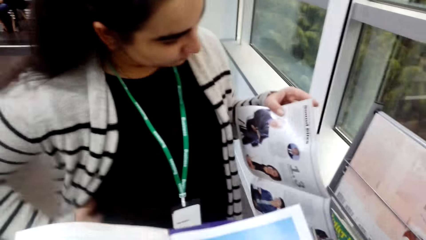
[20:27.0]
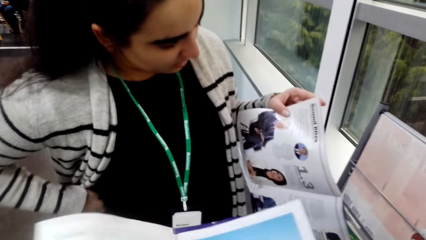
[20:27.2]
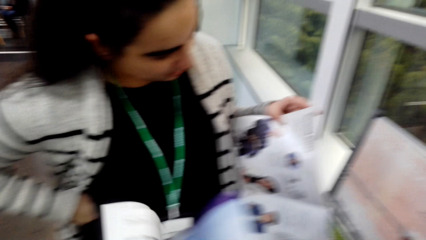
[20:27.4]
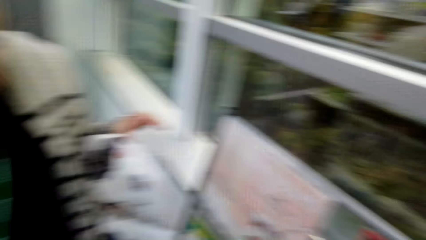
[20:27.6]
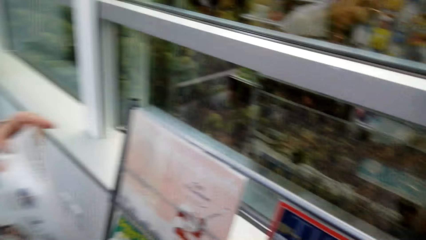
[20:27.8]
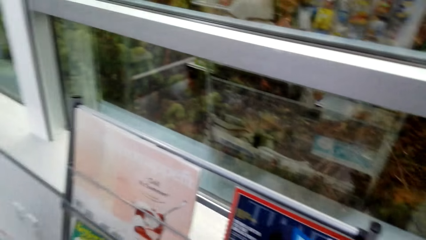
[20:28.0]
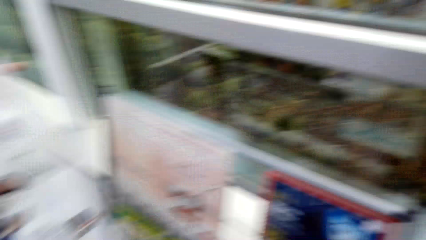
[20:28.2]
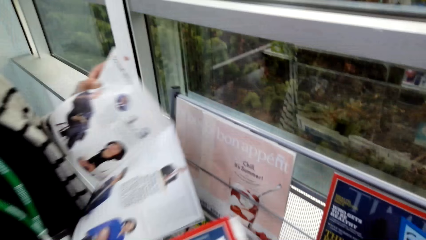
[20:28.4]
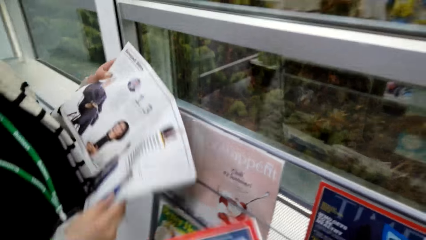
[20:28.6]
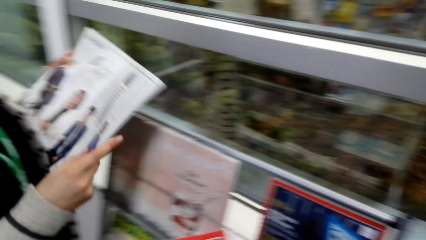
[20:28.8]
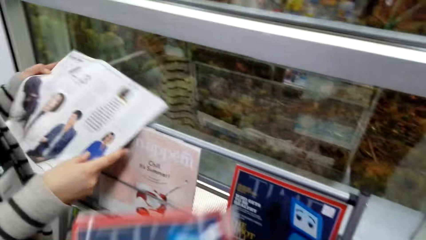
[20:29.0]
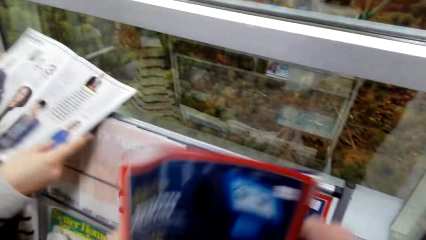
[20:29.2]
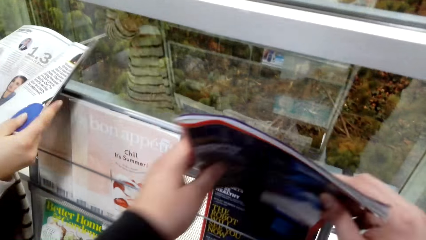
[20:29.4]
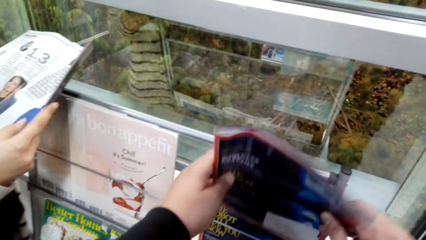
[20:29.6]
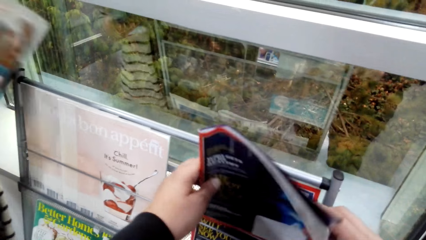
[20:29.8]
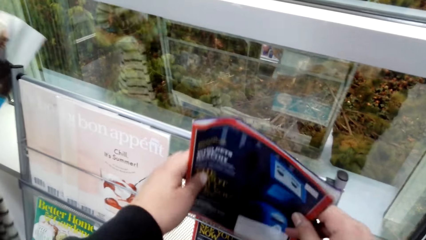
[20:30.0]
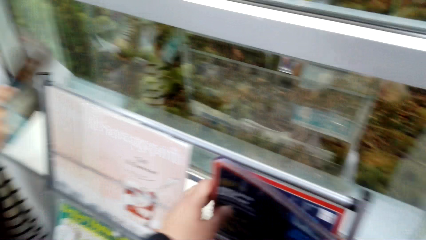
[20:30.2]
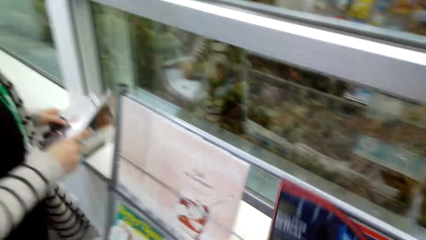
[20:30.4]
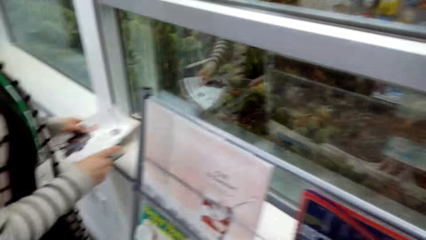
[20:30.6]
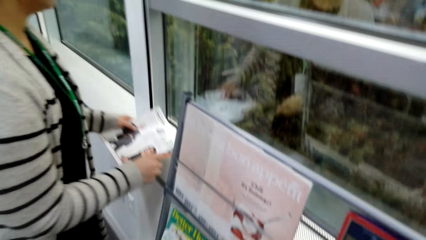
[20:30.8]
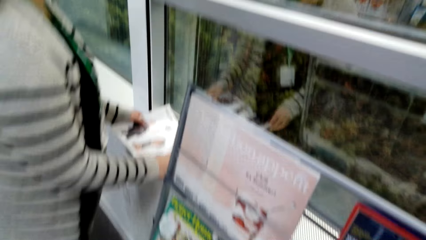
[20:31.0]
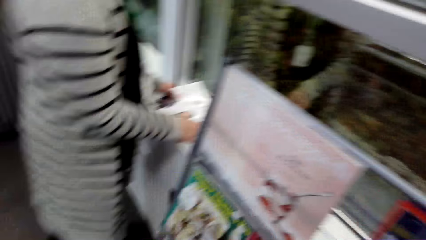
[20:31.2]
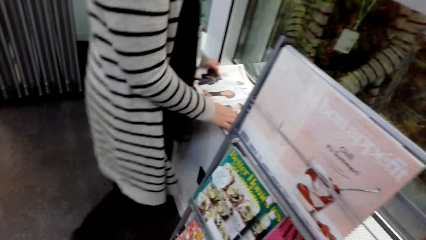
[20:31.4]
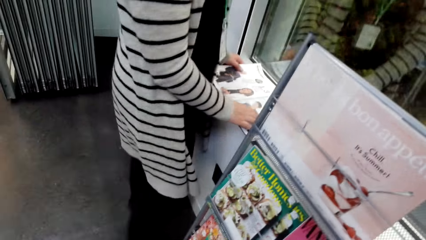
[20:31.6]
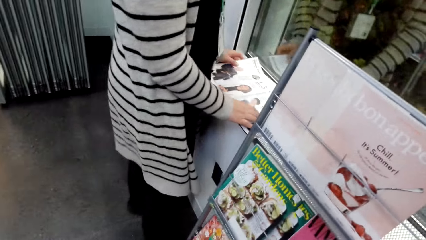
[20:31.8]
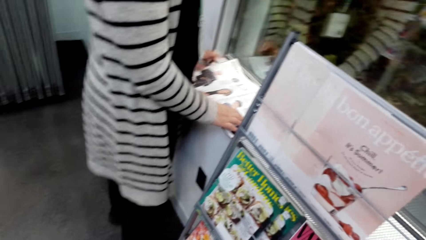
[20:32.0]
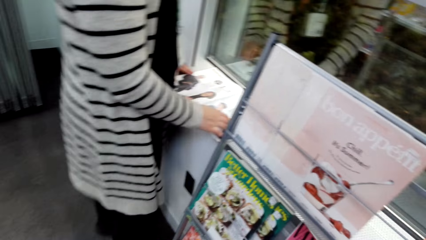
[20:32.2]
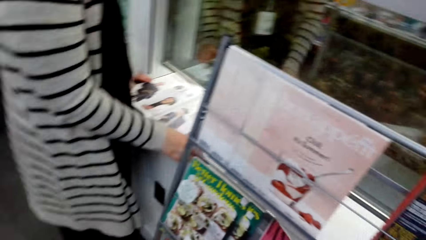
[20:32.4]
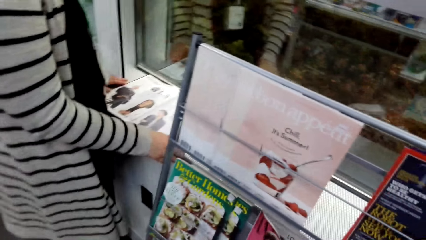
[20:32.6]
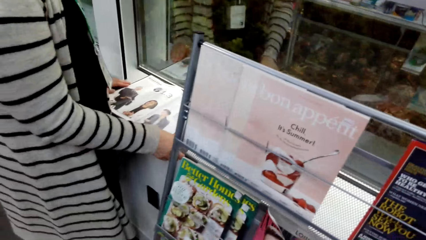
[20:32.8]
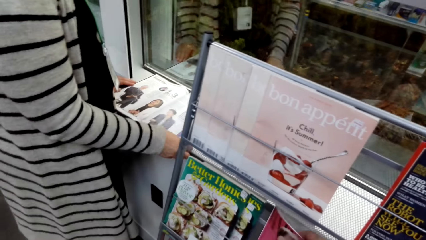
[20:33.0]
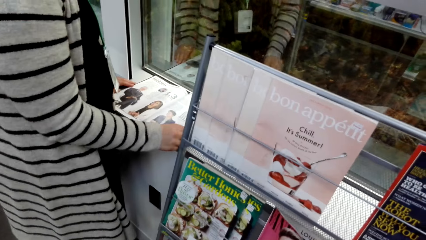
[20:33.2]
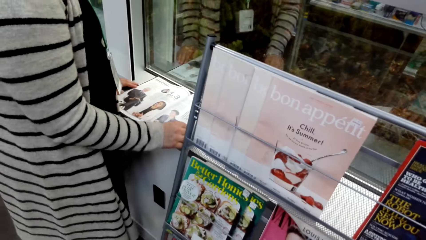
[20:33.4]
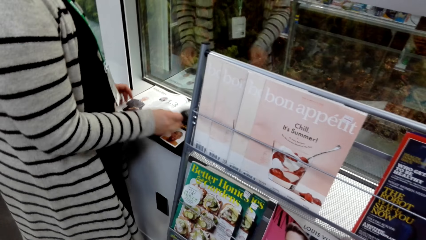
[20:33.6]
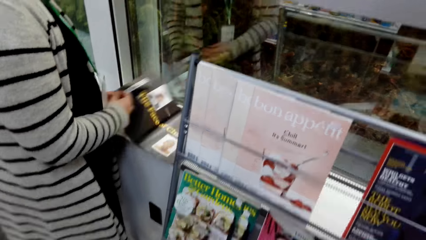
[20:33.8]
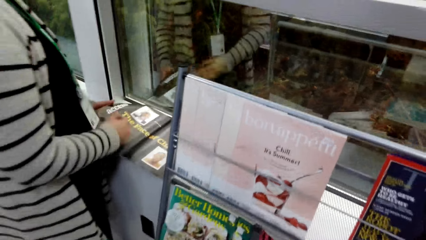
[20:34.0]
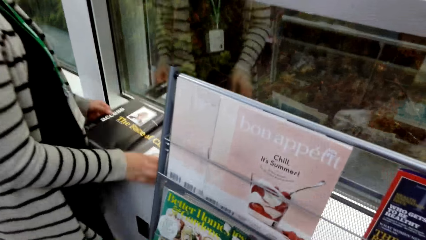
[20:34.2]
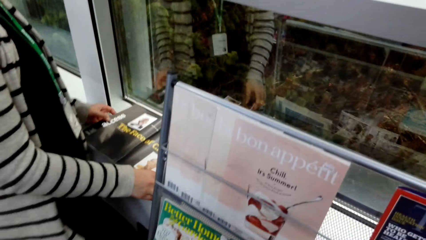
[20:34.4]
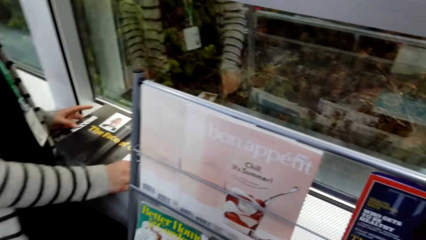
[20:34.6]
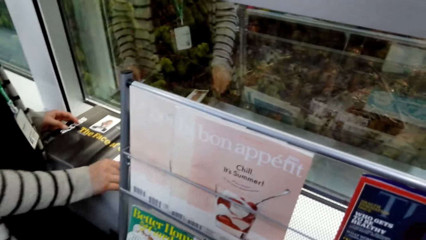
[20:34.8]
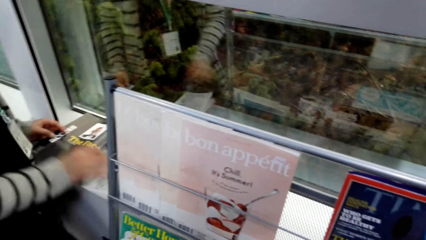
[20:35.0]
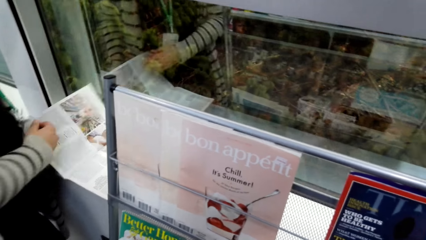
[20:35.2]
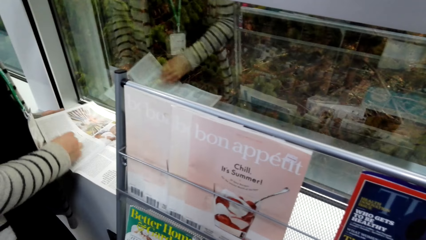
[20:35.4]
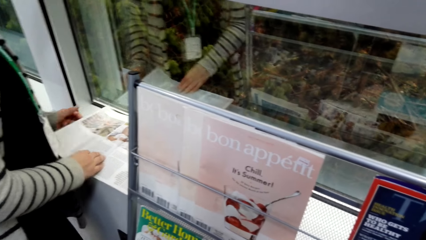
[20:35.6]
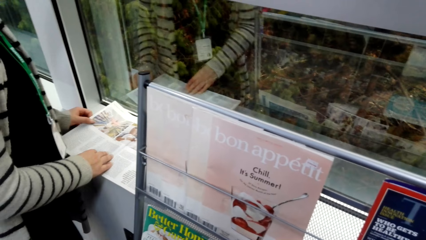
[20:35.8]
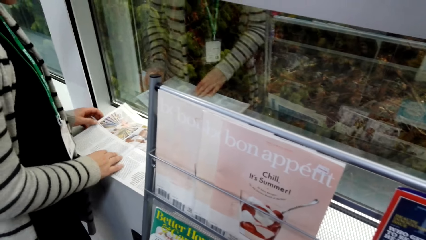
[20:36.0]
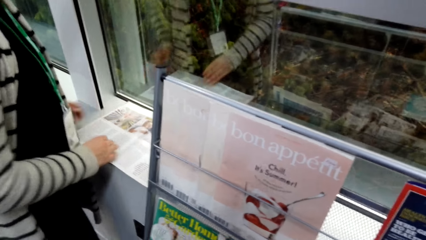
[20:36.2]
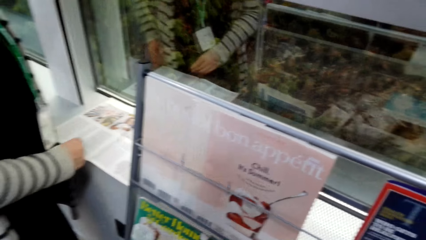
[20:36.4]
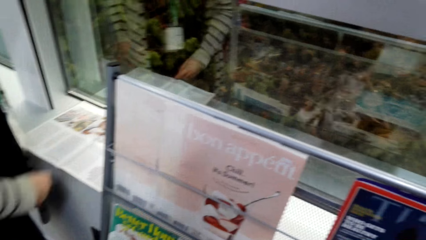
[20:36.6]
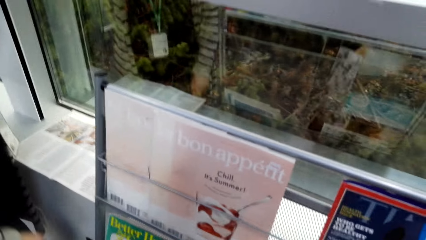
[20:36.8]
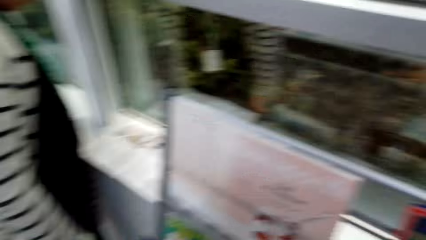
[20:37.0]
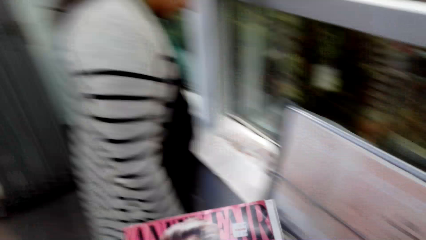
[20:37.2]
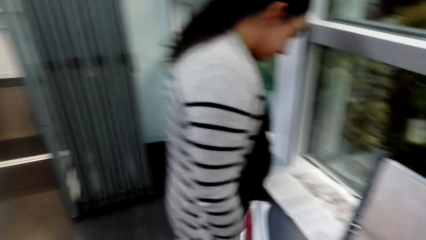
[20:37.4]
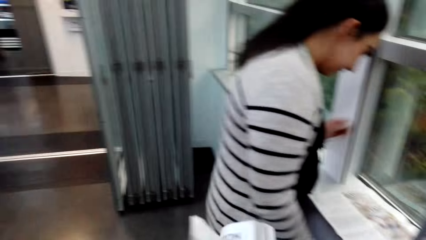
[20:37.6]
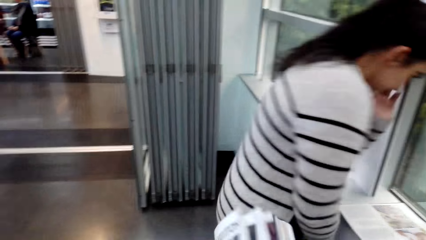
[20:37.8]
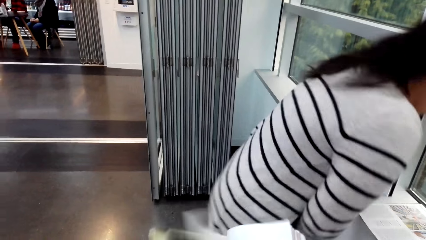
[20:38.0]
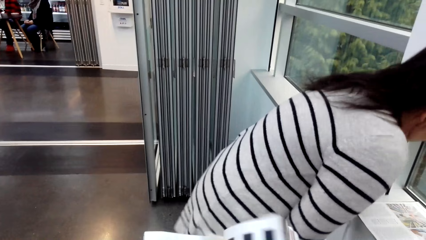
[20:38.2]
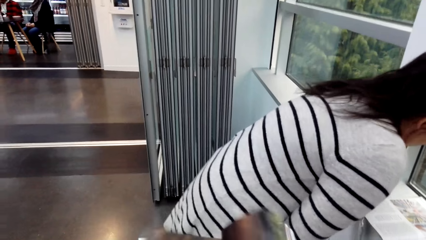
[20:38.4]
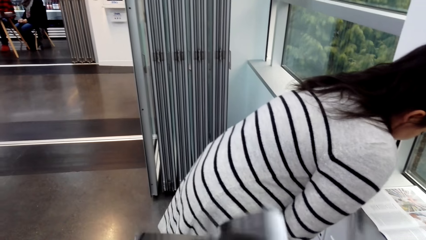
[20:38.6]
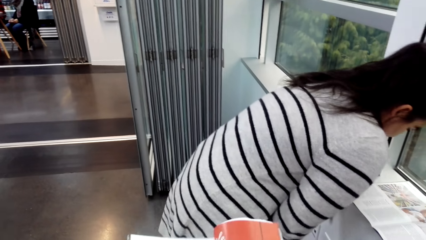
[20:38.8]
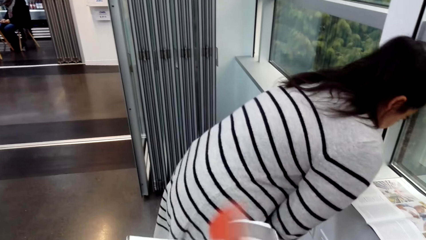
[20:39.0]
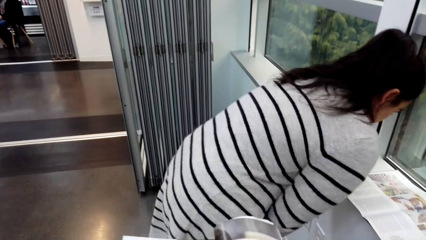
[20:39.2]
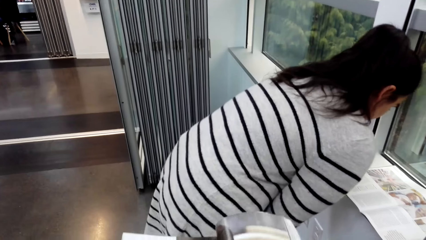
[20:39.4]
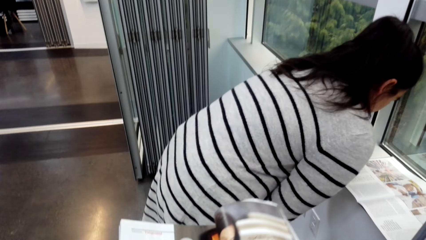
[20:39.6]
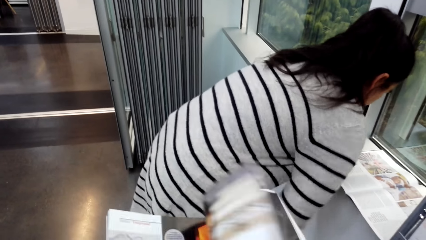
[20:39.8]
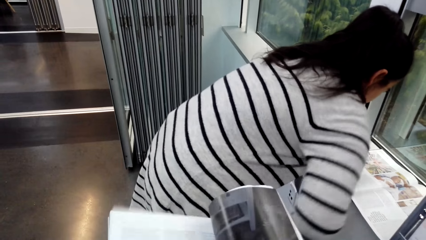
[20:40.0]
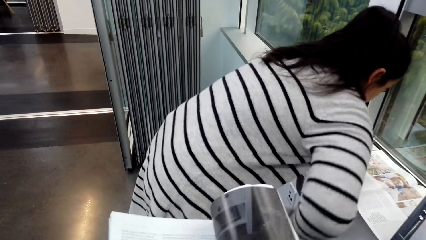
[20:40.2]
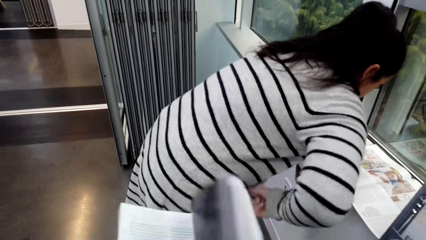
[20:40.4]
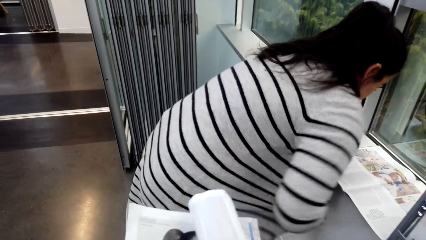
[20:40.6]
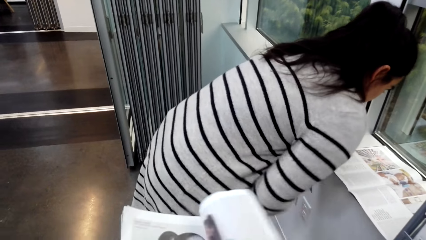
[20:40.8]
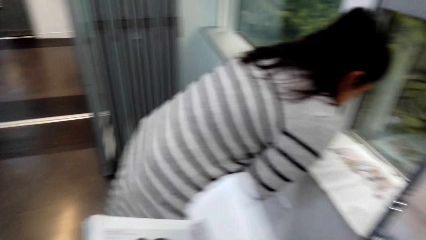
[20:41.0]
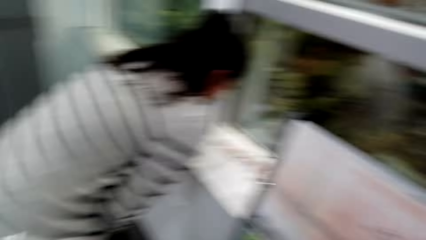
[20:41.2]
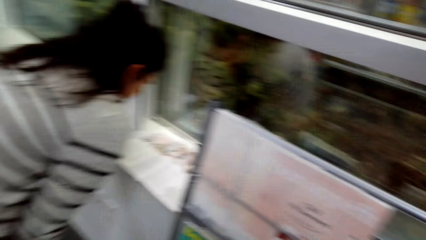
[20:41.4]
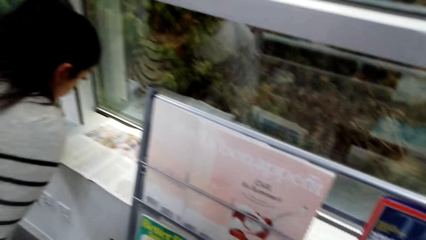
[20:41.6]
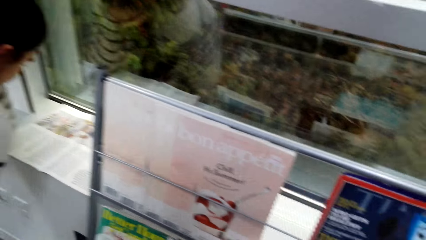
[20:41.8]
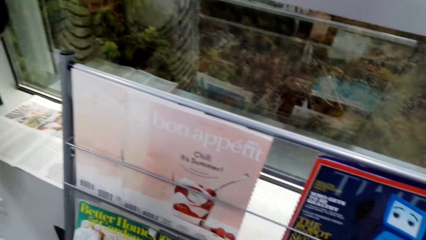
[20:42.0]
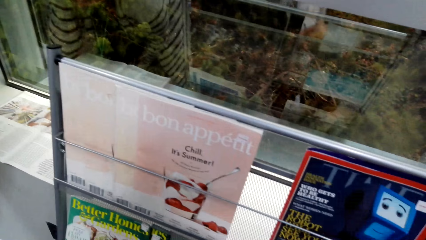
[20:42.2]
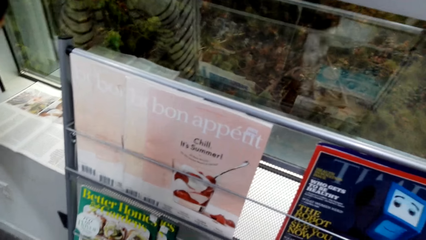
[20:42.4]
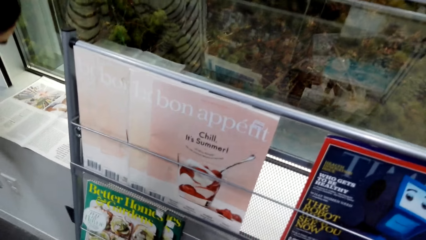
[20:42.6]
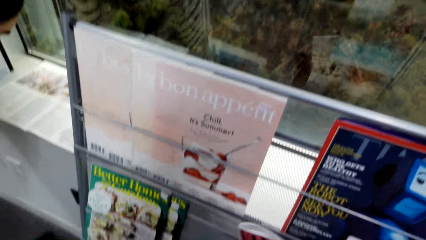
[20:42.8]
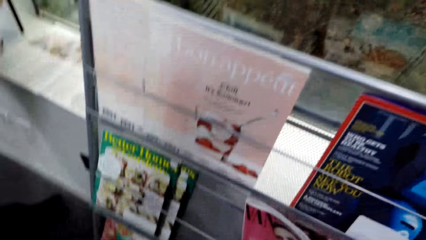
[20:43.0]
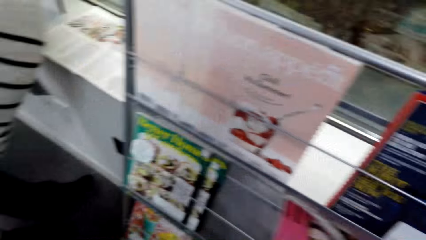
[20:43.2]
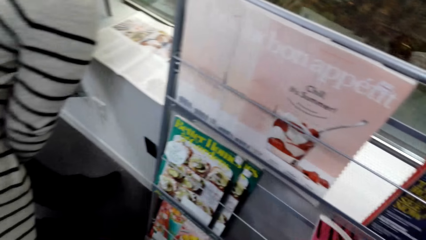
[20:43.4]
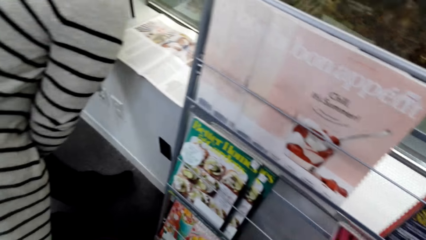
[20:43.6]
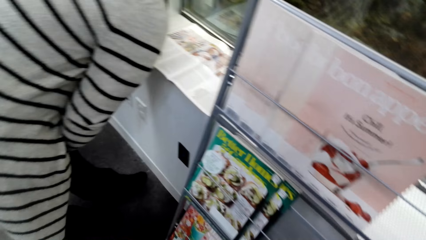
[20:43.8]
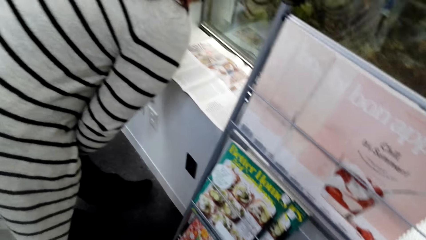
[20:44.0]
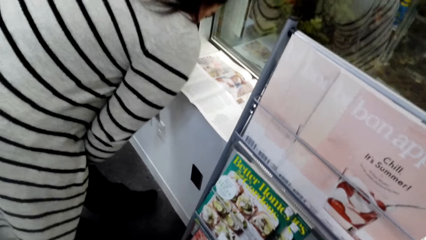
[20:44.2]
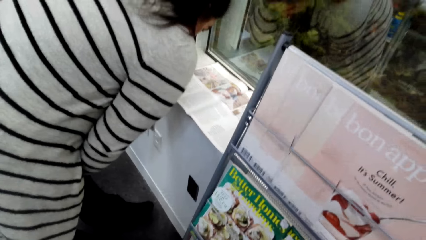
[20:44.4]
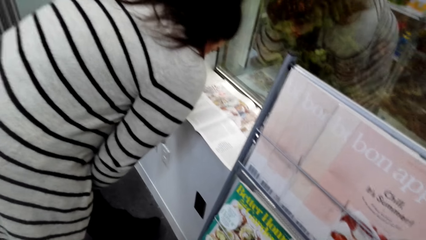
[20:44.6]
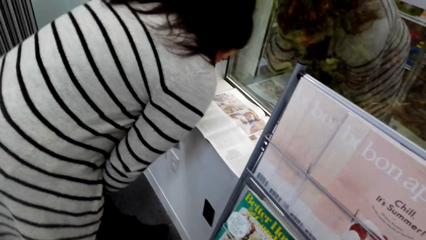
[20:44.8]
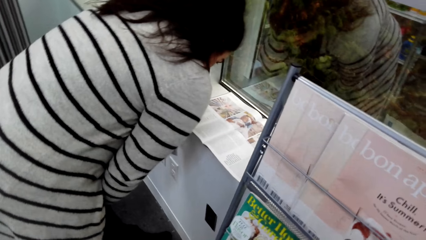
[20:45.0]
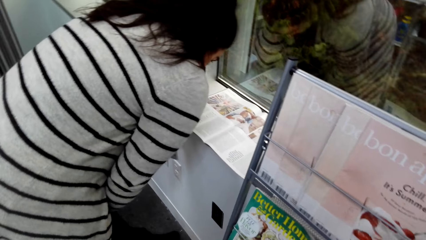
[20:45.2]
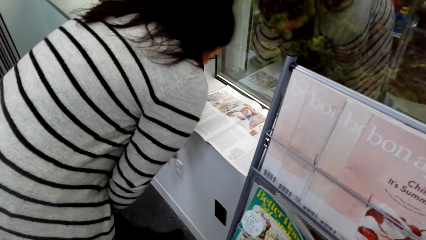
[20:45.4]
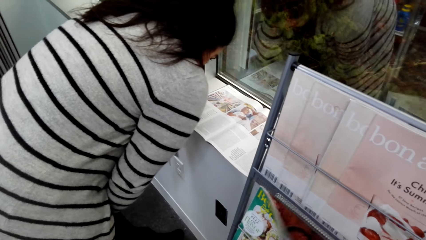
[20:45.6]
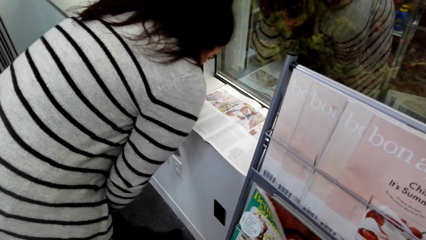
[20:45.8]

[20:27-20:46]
The lady touches the waist. The camera wearer puts the novel on the shelf. The lady puts the novel on the table. The camera wearer takes the novel from the shelf. They browse the novel. They put the novel on the shelf.
